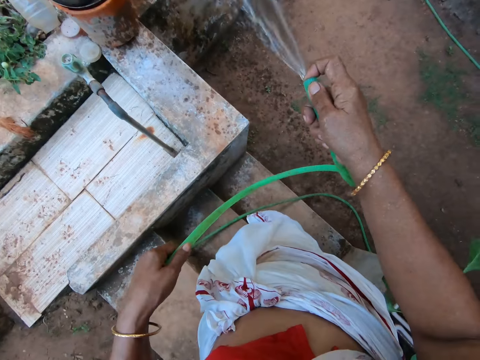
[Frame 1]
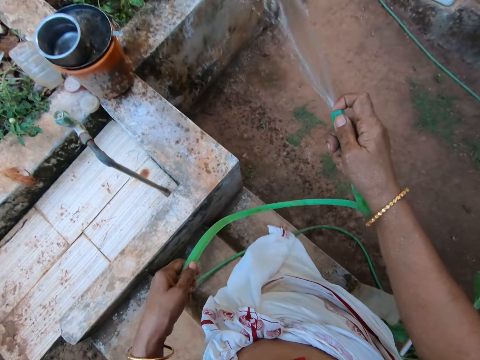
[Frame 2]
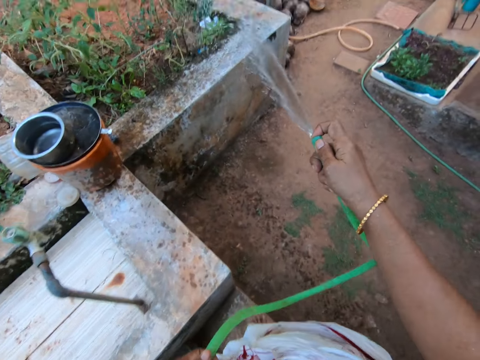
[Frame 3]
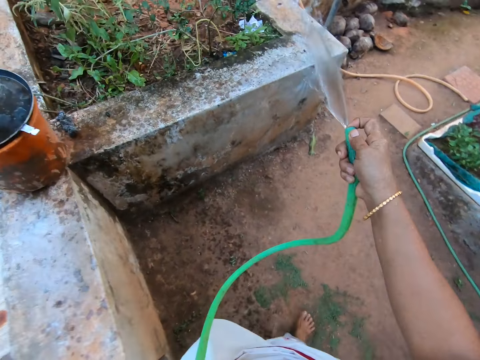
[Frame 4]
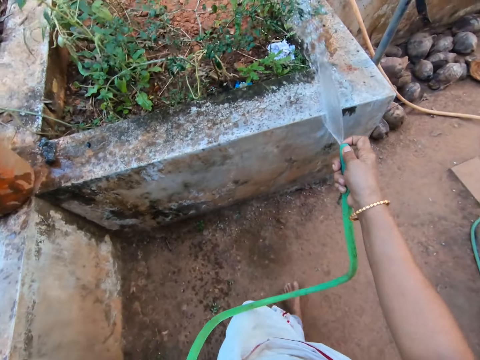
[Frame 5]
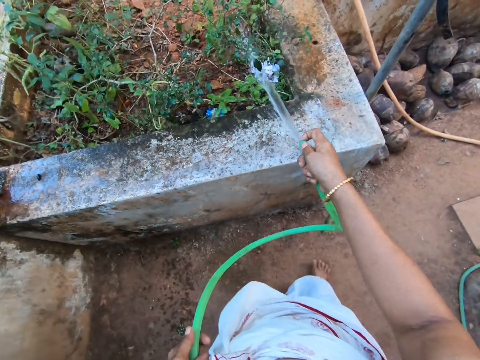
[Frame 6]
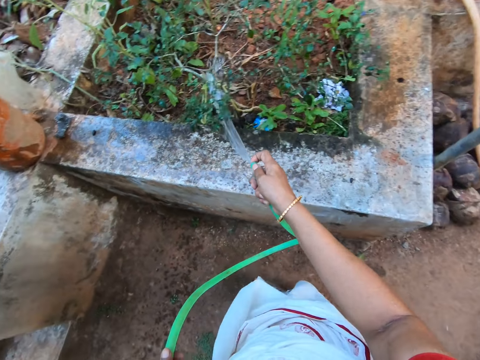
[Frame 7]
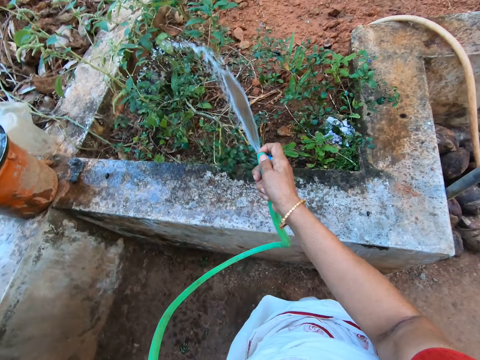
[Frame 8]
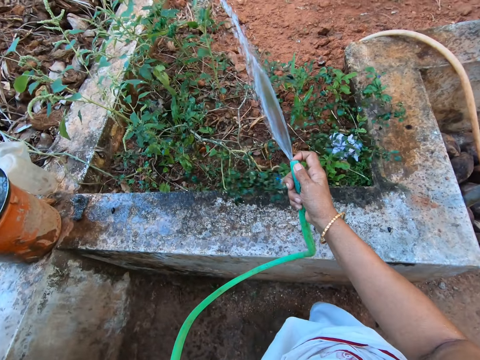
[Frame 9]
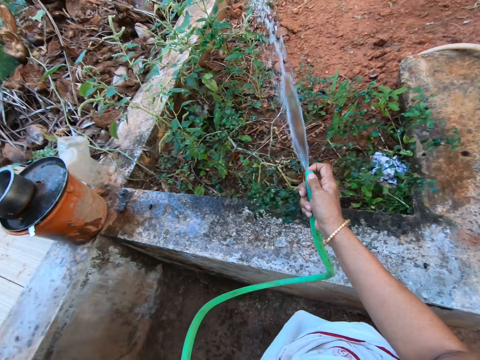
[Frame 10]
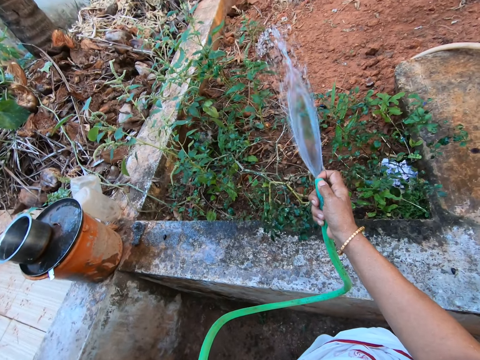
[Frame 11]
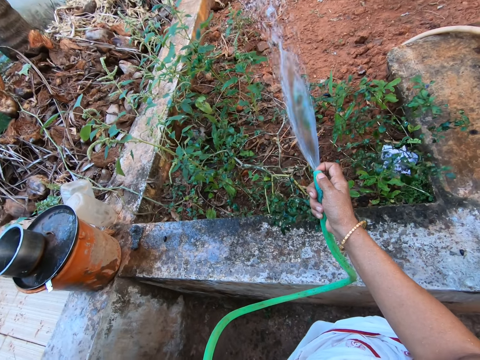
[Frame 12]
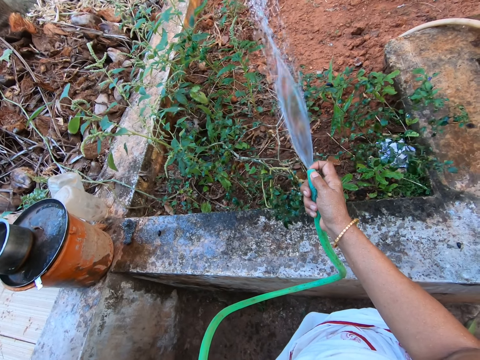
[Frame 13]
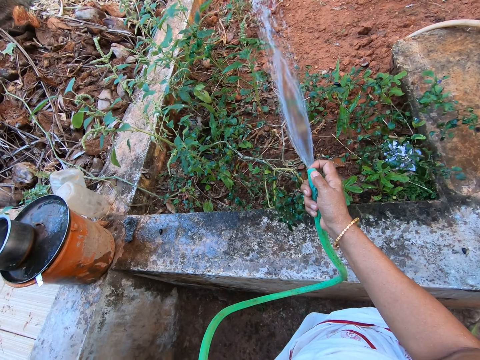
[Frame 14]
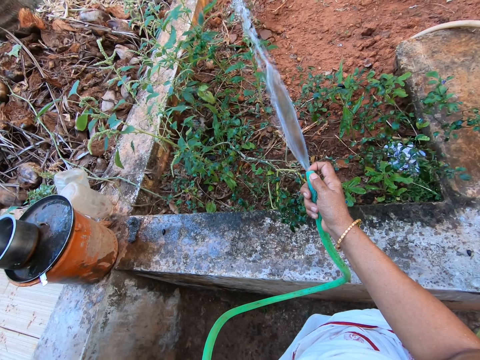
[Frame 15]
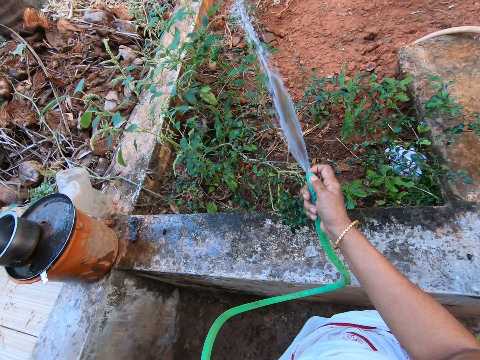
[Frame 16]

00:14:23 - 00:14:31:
The camera wearer walks around the compound. They water the plants.

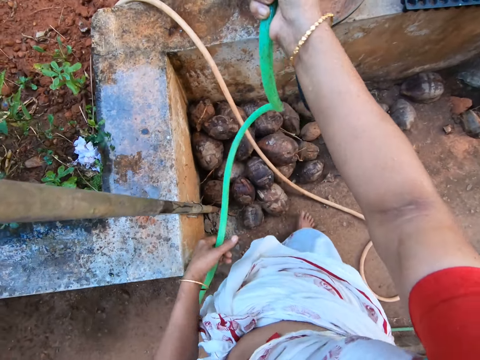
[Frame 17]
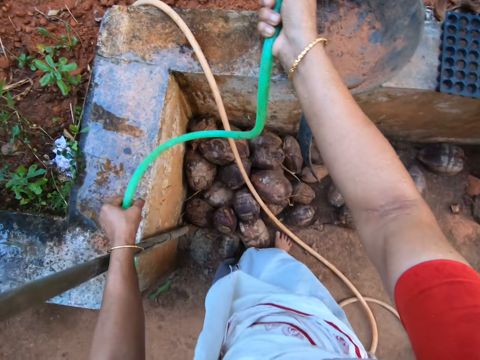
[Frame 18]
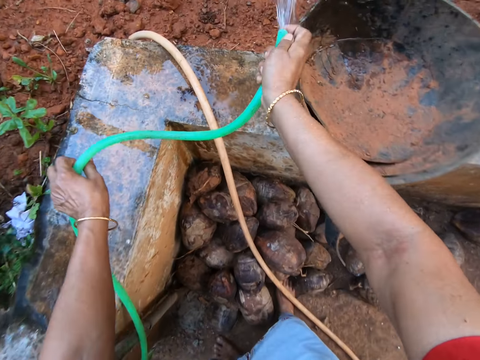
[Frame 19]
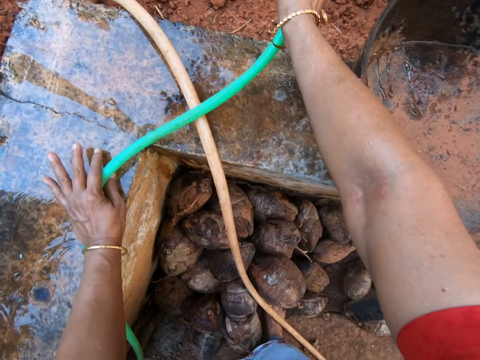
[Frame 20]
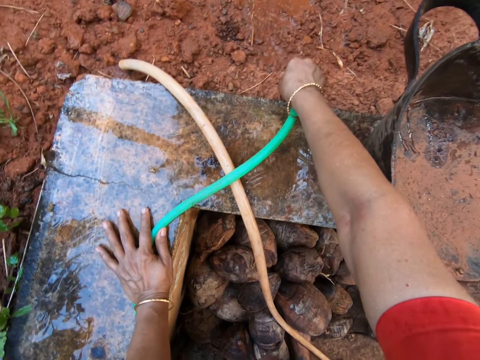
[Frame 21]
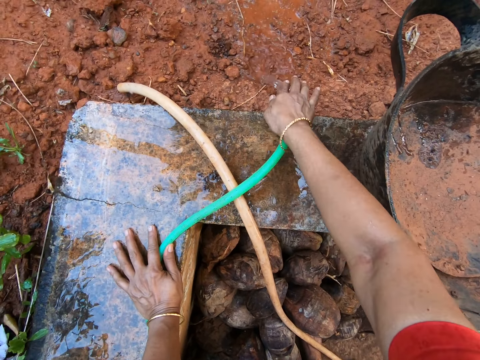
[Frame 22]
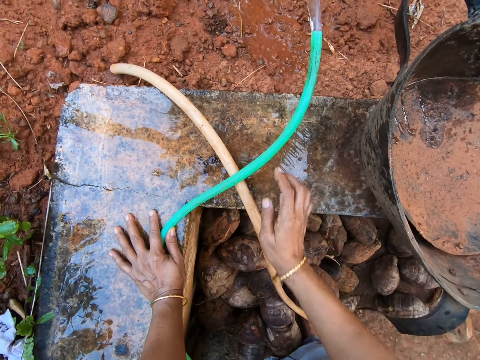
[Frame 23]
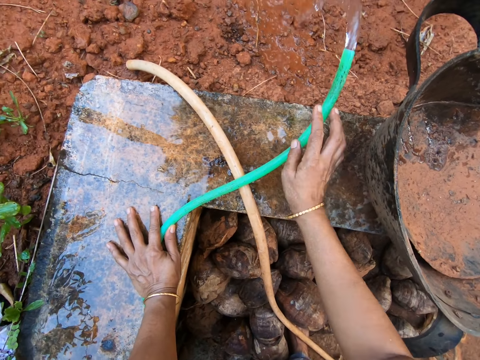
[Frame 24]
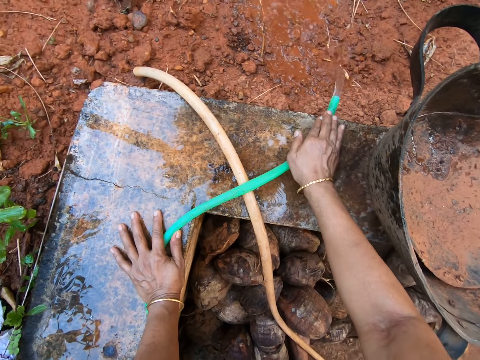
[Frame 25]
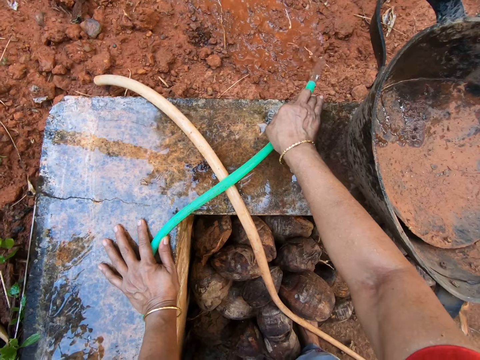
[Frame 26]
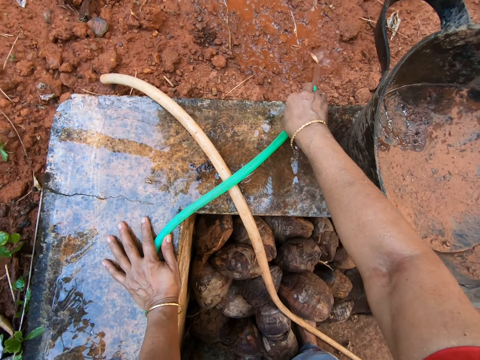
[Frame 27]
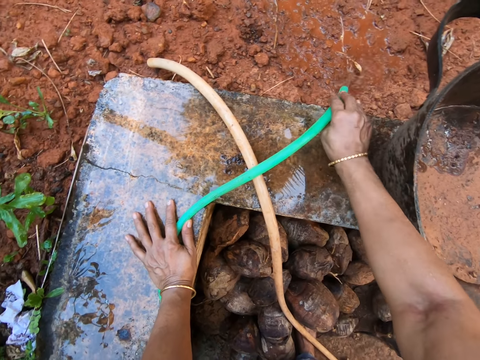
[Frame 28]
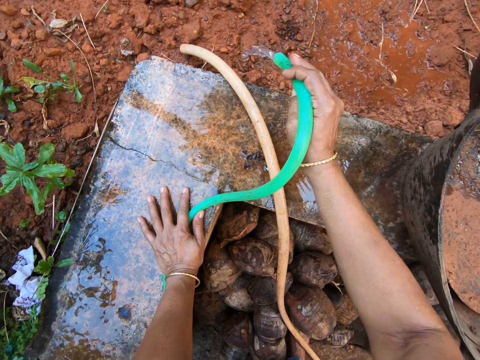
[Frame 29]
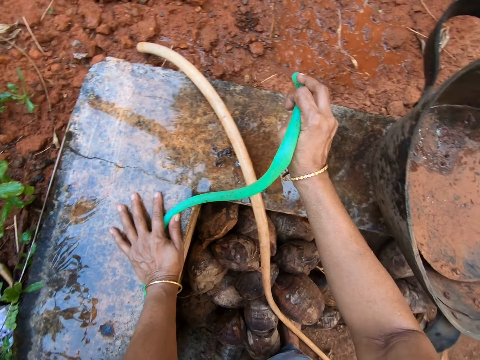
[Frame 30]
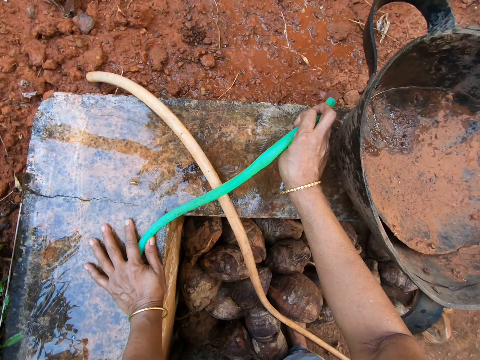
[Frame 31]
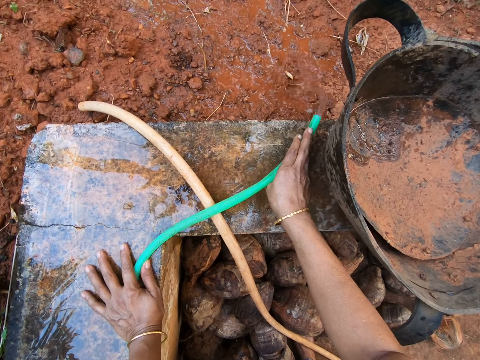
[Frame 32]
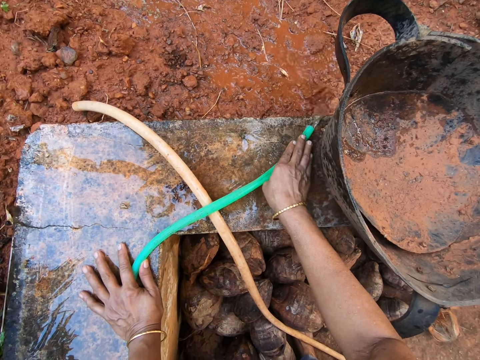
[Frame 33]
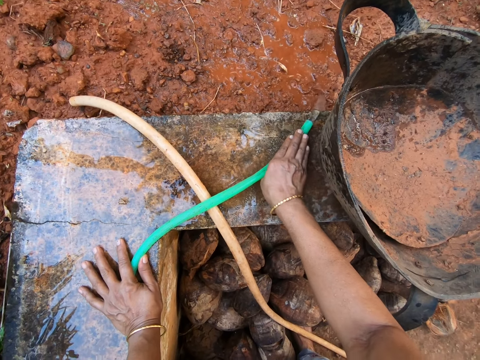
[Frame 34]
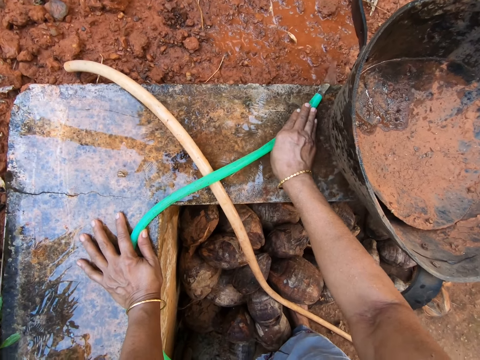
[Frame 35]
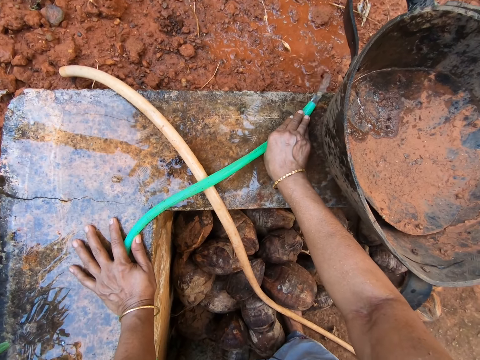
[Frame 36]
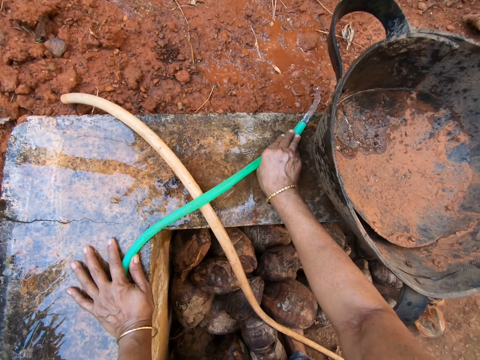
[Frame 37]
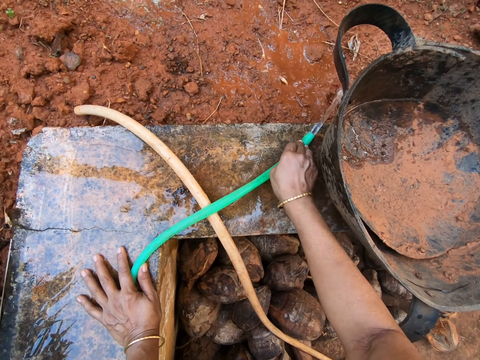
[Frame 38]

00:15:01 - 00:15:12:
The camera wearer puts the watering pipe down.

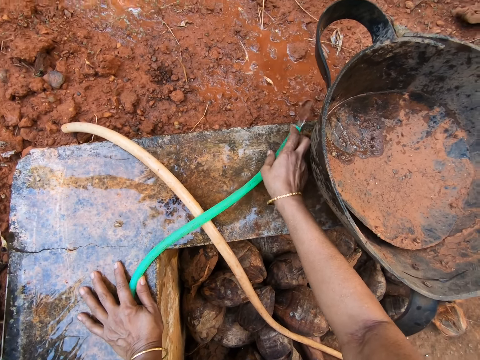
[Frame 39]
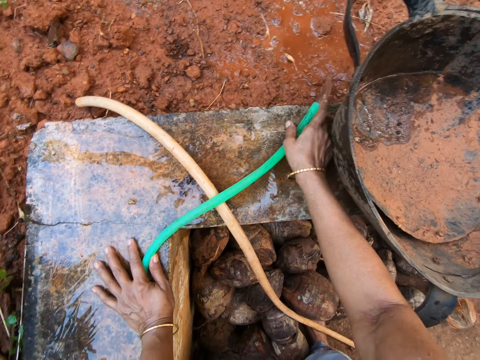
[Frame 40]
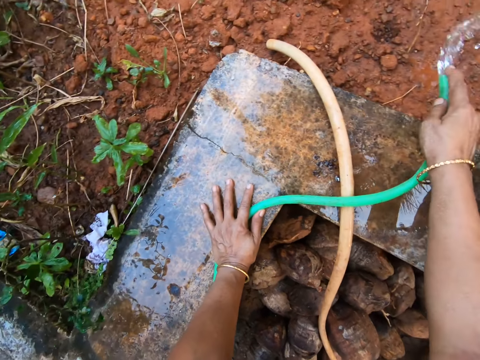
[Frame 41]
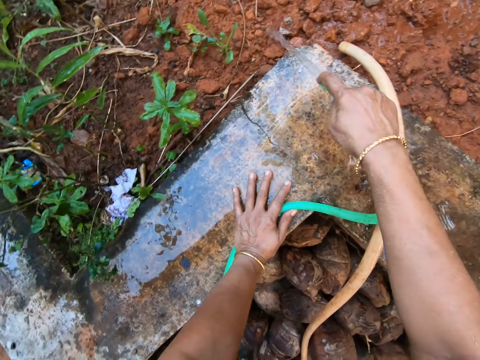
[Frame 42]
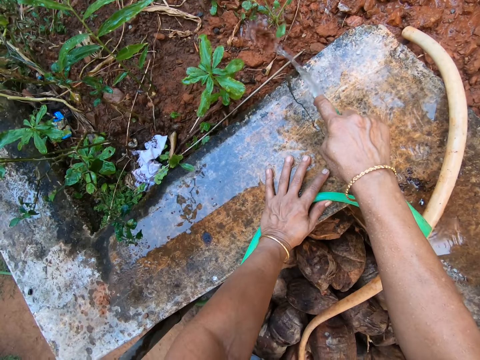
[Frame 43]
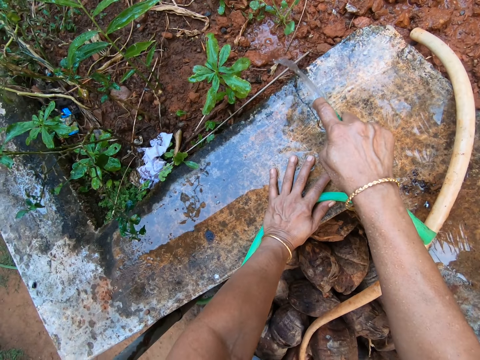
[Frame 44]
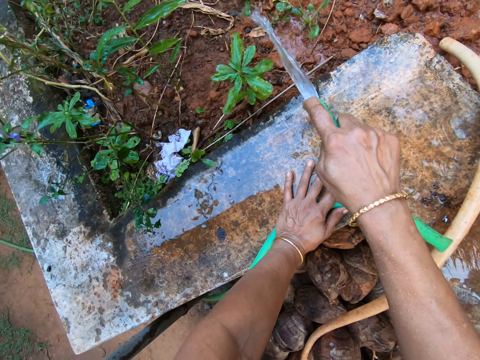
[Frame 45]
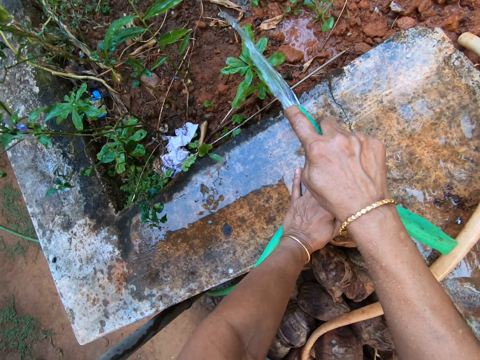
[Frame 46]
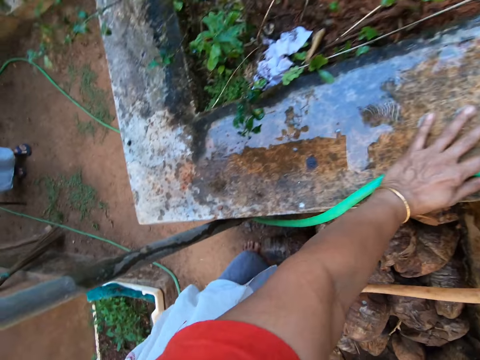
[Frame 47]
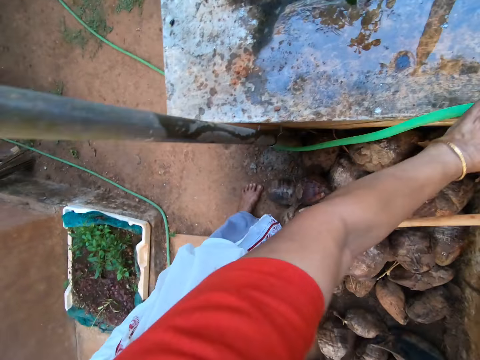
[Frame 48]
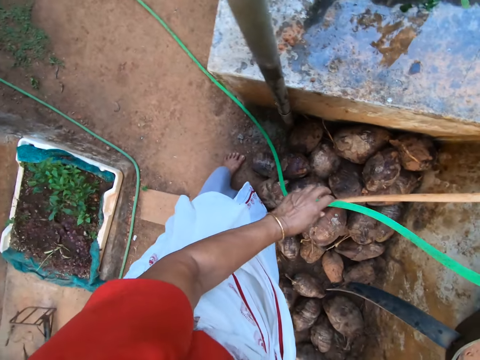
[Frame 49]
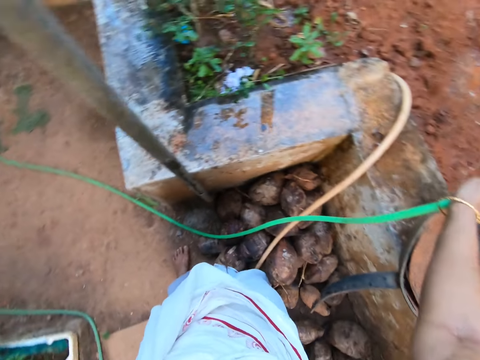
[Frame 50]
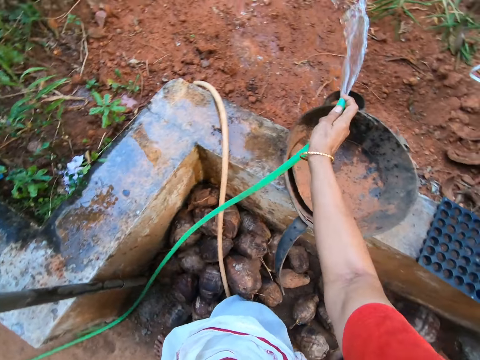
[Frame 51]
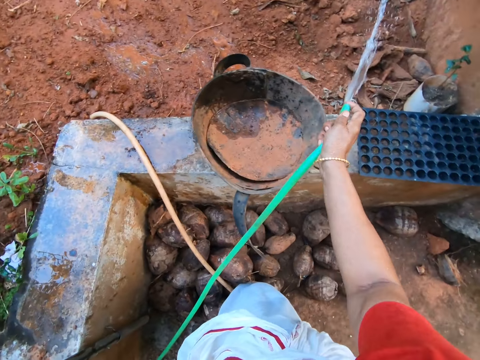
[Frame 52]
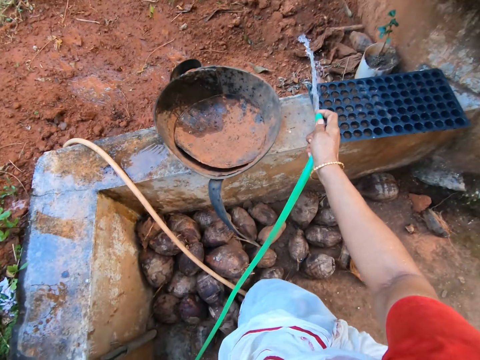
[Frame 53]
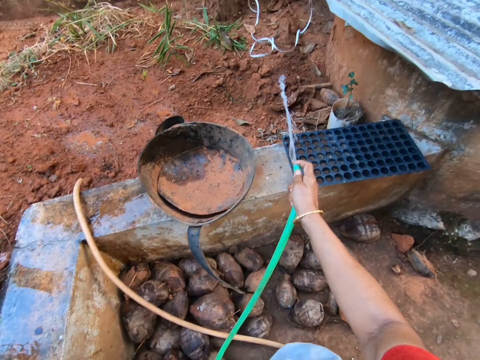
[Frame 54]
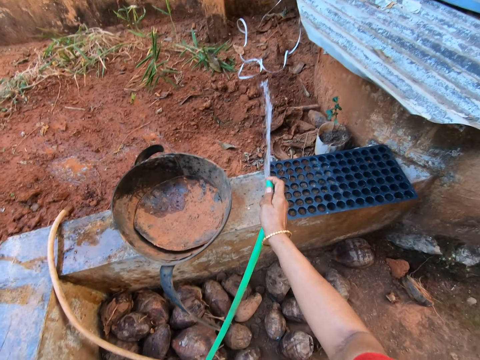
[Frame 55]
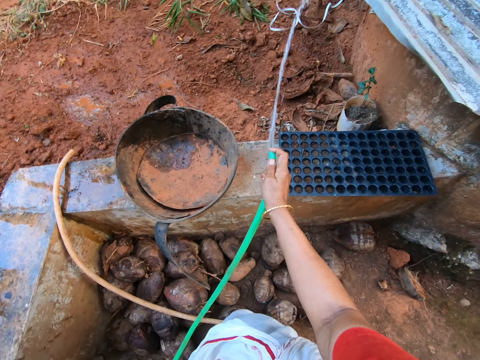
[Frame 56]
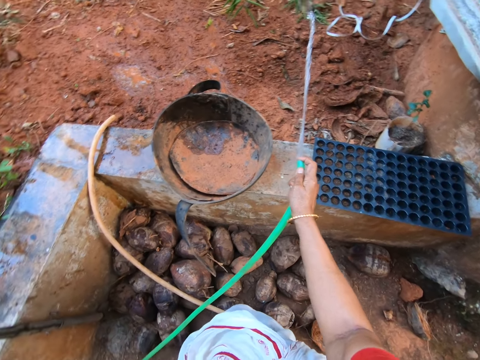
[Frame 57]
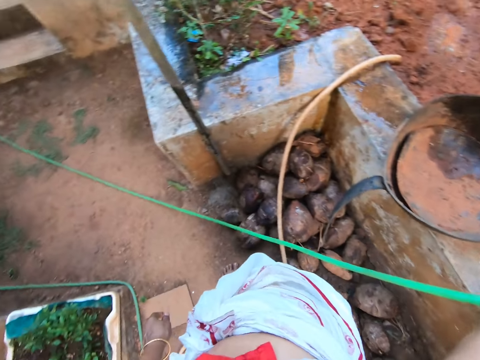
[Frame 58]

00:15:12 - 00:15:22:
The camera wearer waters the plants in the garden.
